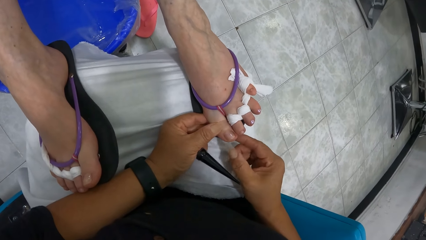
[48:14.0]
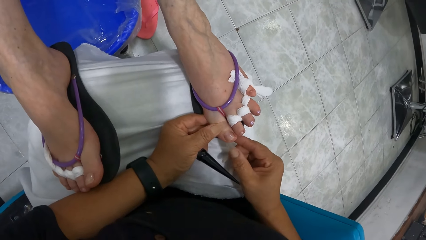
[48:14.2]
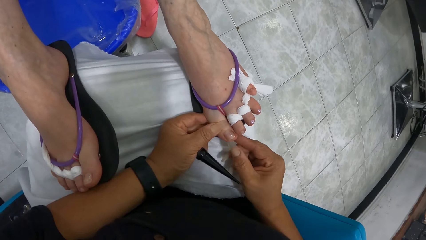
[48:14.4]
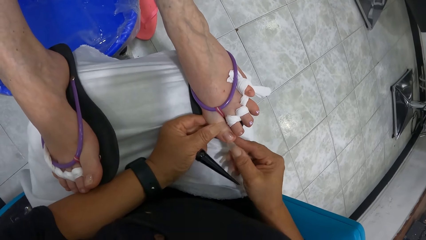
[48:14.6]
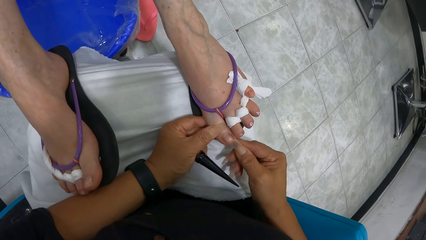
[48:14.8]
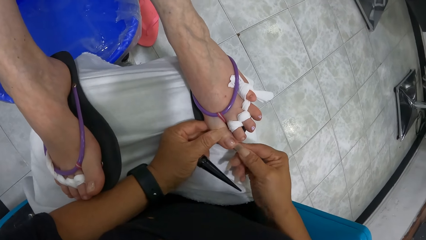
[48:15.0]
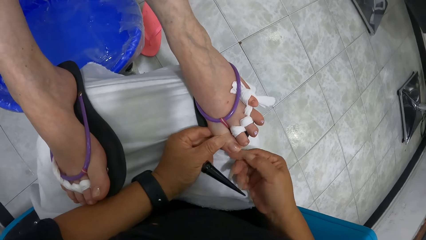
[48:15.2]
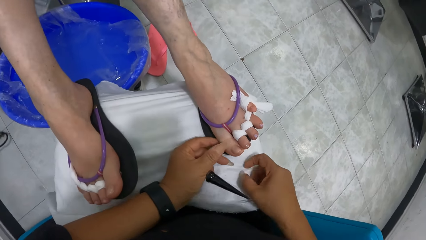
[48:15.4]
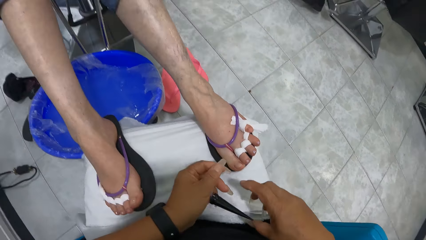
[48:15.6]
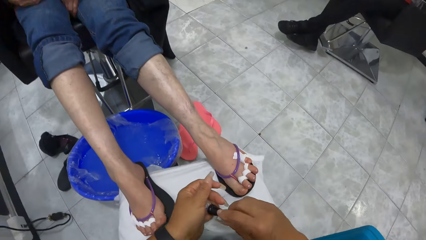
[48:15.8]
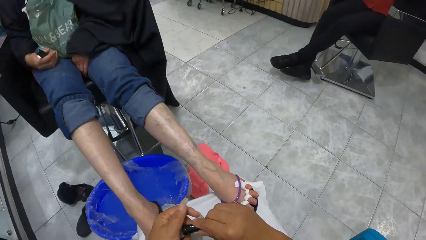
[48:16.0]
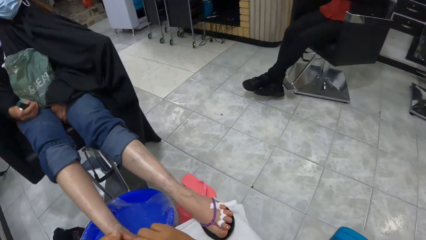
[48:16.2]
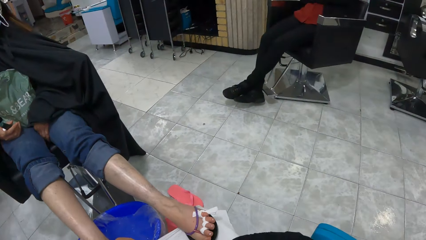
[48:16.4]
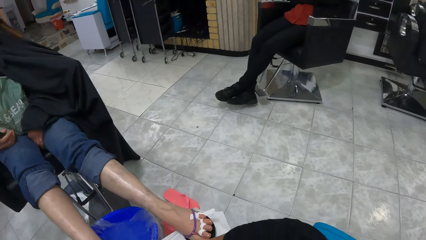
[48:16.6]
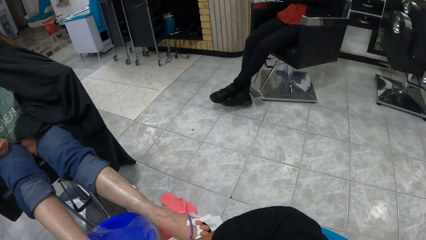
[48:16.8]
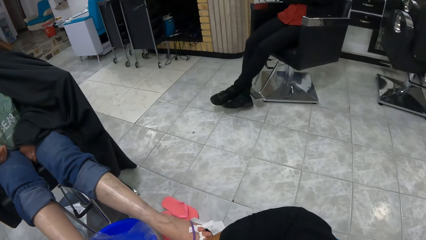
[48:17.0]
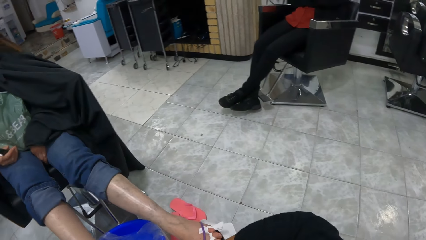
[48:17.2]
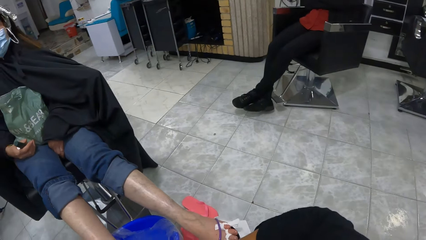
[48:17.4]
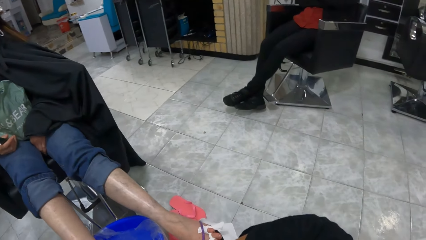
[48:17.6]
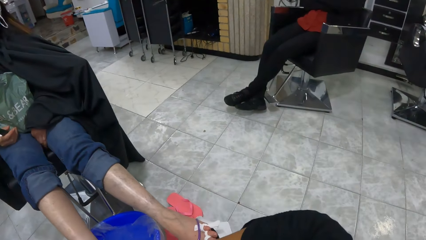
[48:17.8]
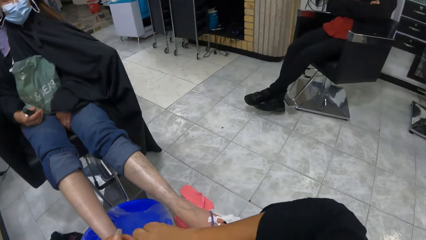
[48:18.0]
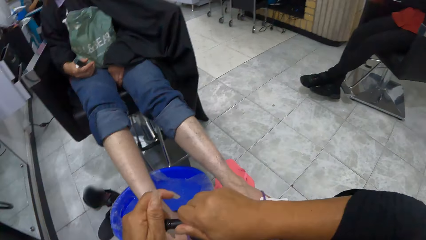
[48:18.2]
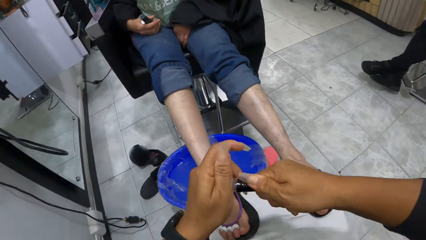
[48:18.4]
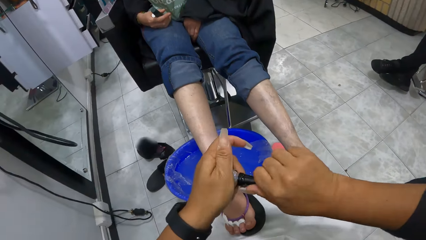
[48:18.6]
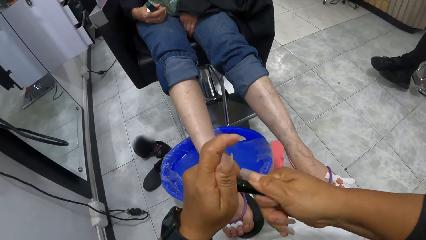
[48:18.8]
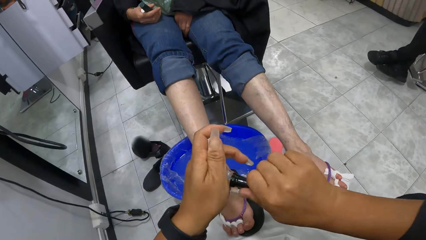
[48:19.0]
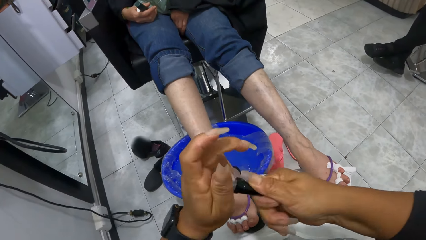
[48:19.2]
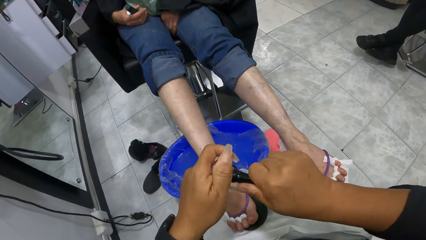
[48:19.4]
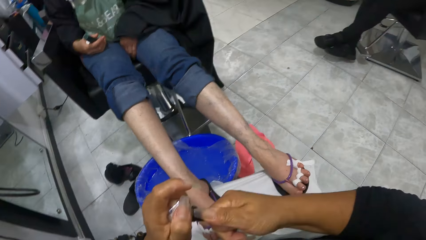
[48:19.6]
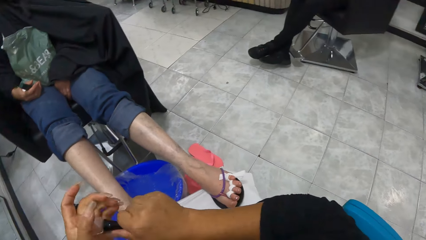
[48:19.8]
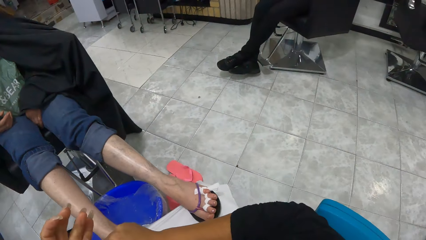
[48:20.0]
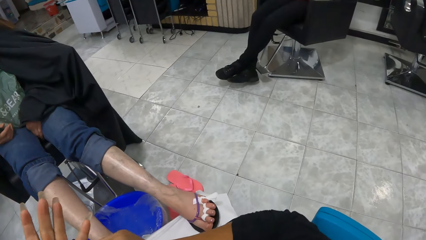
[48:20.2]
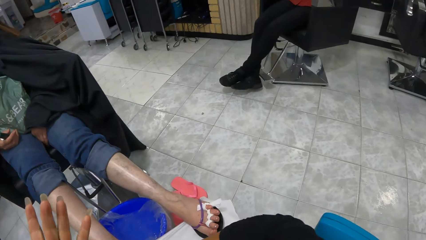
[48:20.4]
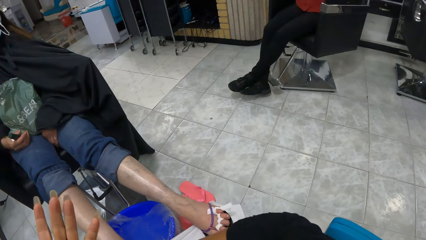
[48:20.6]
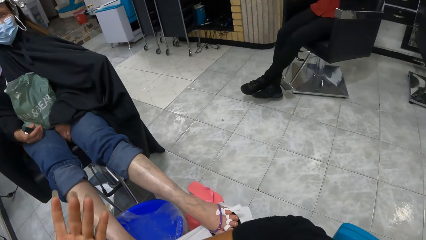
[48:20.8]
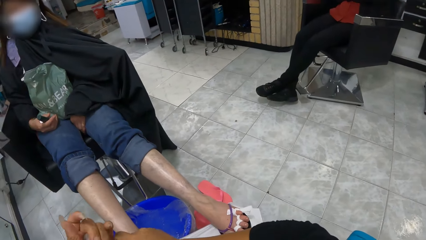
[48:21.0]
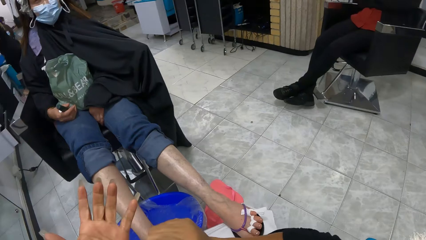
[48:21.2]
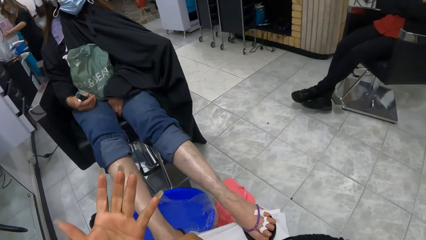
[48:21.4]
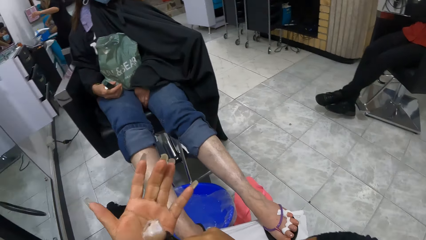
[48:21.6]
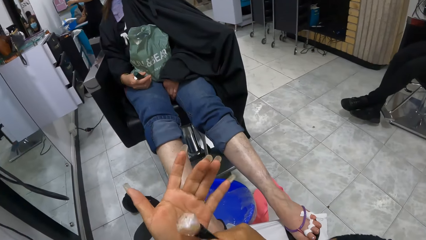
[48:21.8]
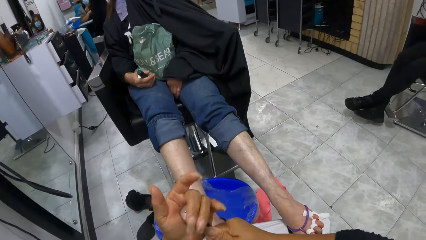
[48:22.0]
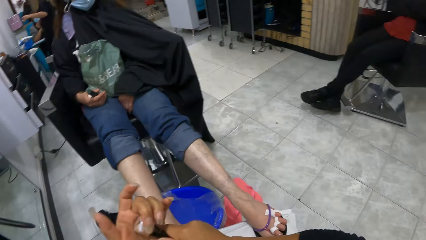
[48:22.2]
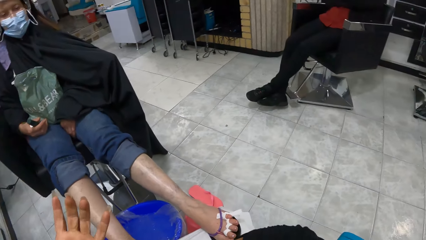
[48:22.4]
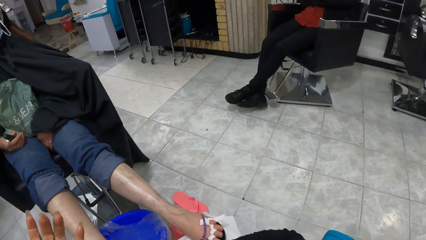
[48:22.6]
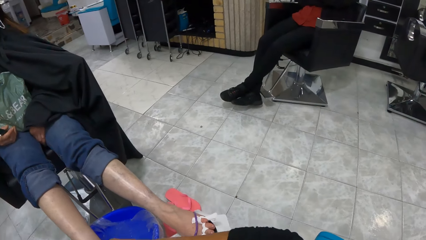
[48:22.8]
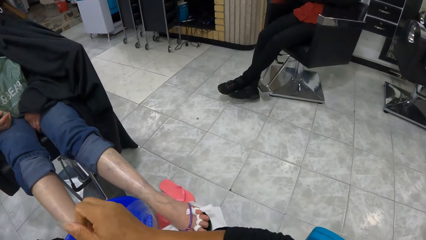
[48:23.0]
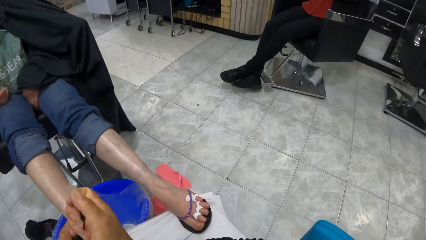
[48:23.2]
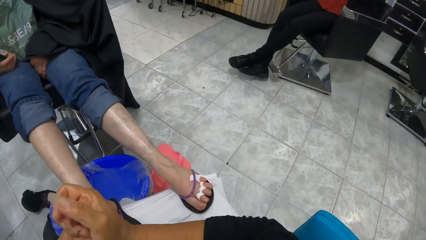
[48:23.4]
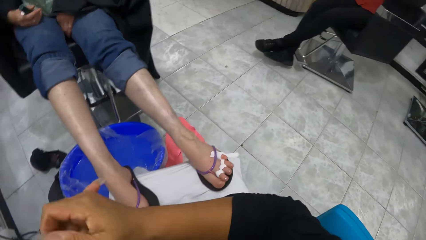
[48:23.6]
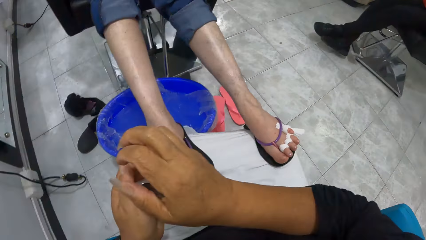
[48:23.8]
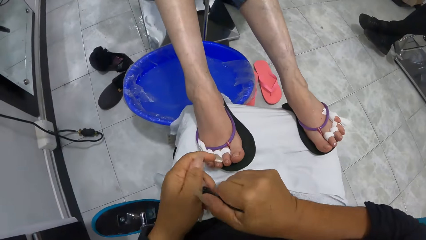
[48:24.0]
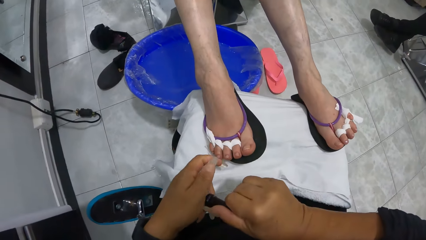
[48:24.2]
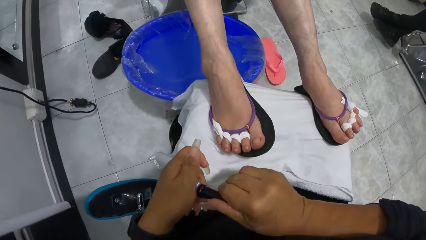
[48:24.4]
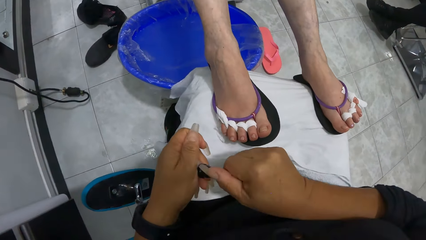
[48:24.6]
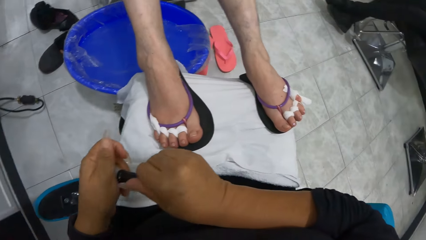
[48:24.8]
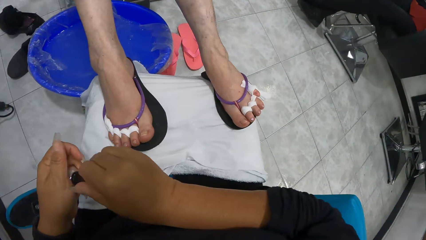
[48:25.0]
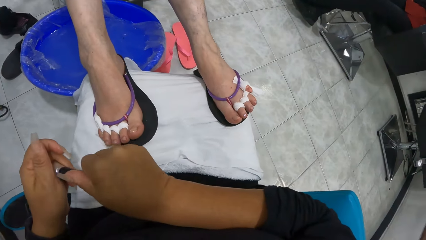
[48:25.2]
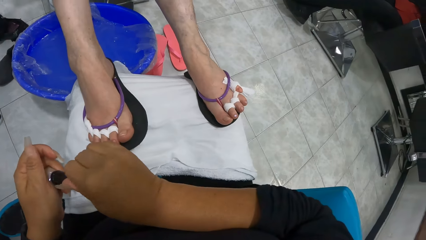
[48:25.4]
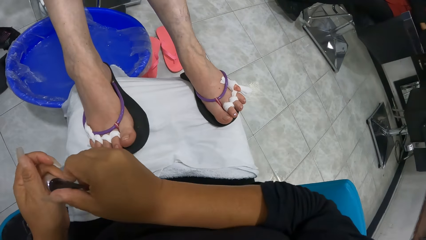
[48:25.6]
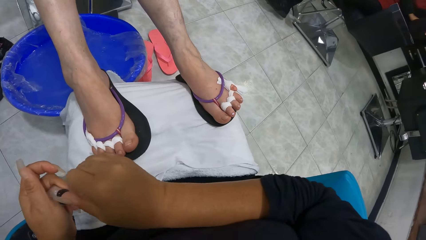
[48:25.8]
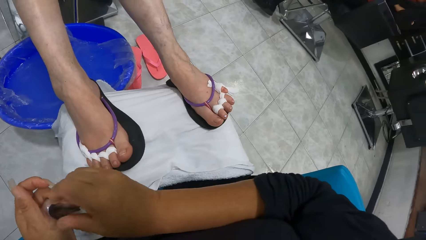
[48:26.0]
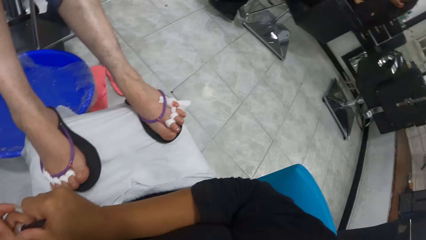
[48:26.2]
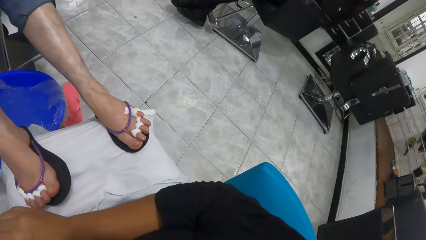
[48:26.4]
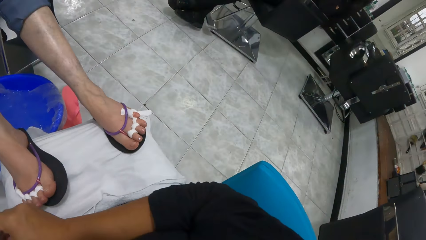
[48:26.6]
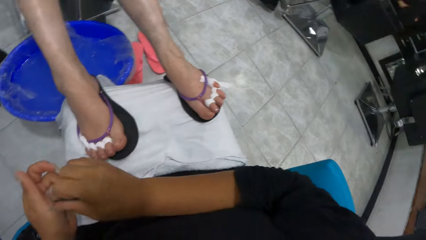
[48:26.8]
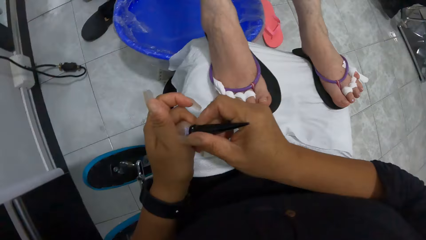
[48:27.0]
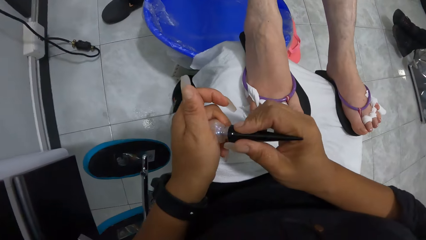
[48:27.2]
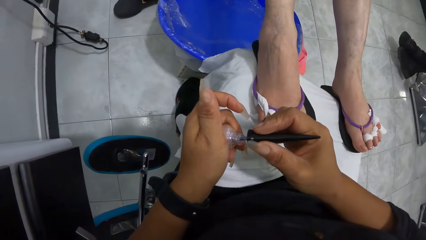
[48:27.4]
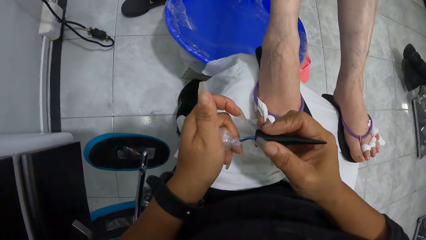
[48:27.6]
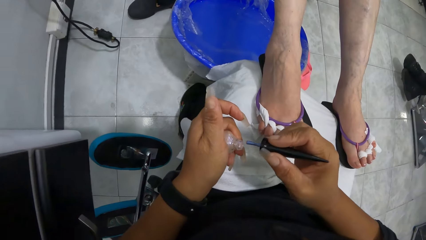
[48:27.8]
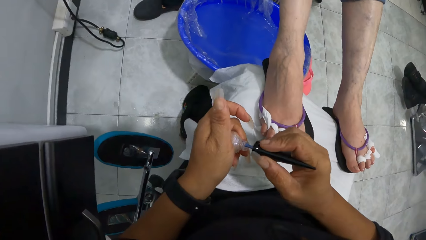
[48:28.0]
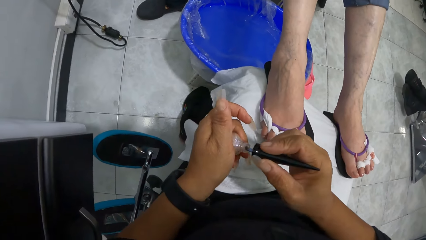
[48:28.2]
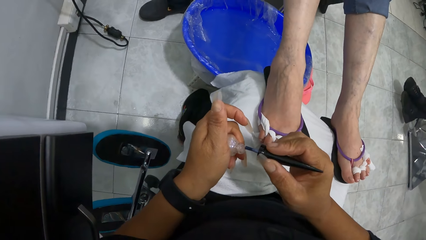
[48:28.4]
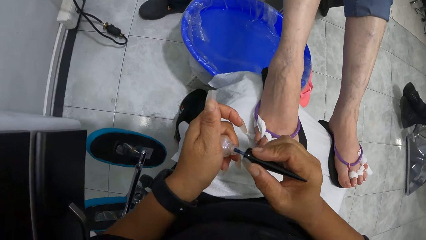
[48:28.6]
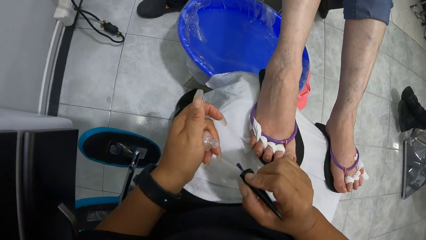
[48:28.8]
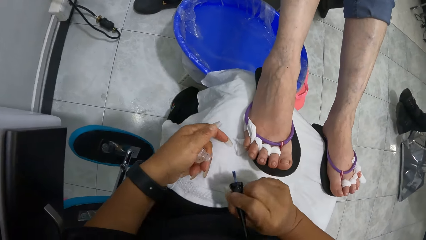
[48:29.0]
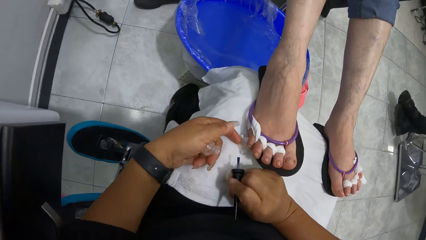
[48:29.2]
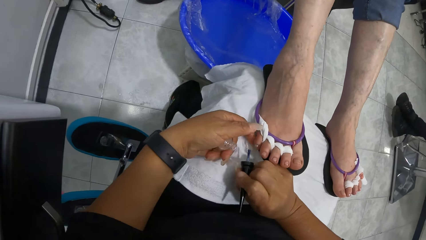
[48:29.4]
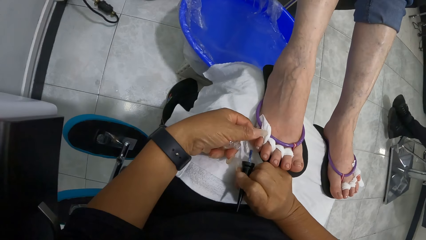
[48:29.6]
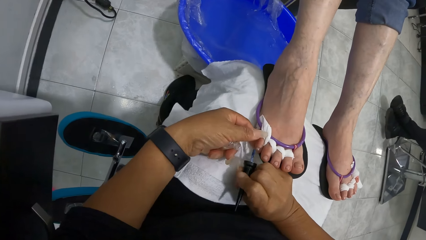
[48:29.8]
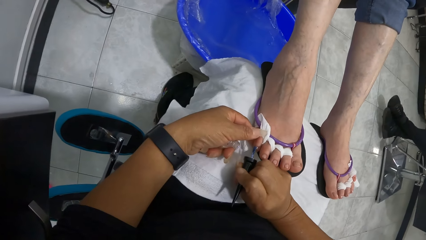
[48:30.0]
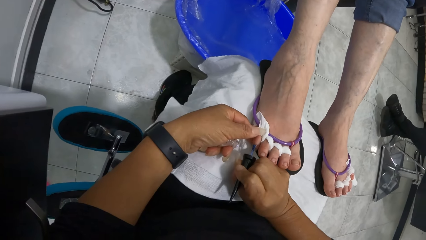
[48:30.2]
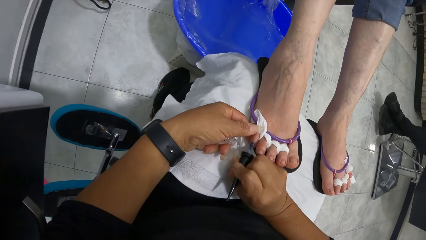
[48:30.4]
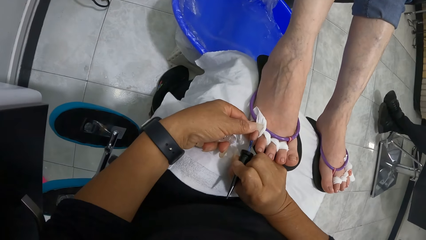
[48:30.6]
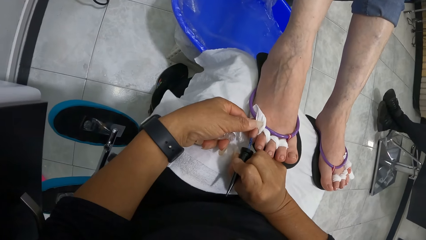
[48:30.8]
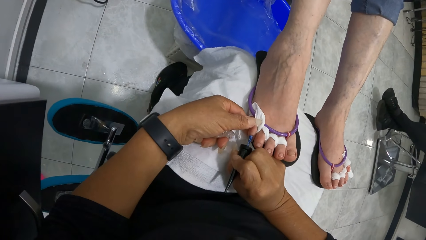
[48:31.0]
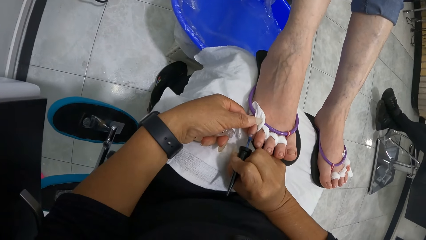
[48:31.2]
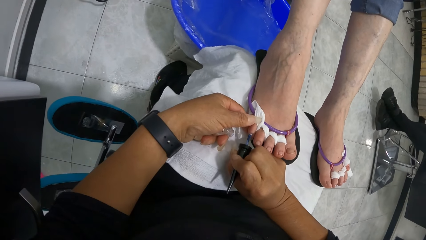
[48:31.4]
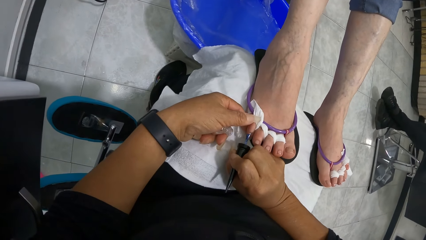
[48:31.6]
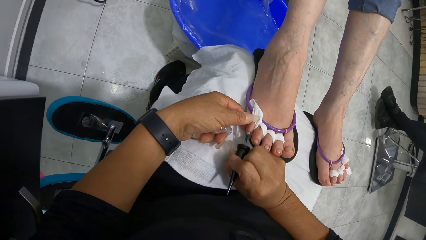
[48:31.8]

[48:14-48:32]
The camera wearer closes the bottle of nail polish in her left hand with her right hand. She shakes the cutex bottle. She hits the bottle of nail polish in her right hand on her left hand. She opens the bottle of nail polish in her left hand with her right hand. She places her left hand on the woman's right leg. She paints the woman's right toe with the nail polish brush in her right hand.
